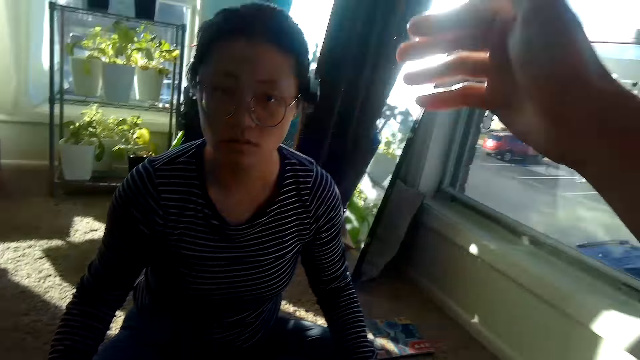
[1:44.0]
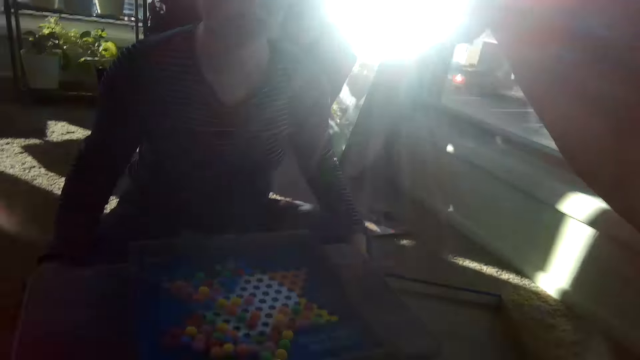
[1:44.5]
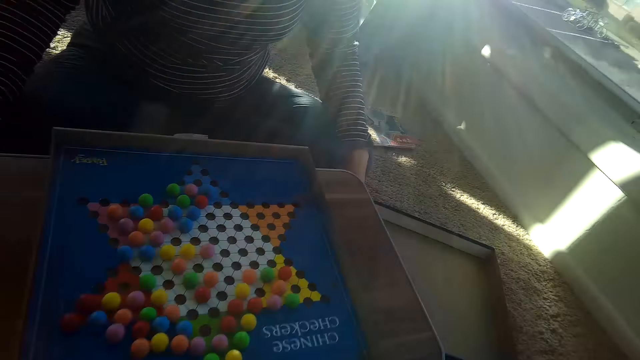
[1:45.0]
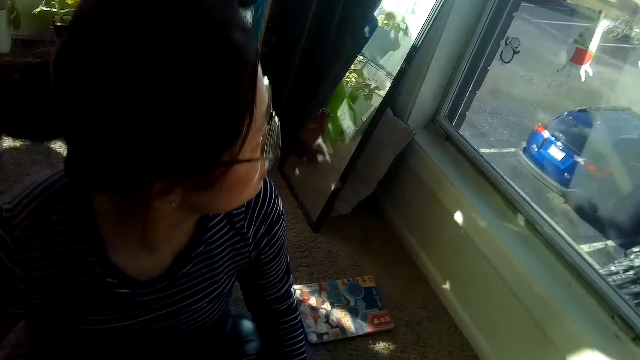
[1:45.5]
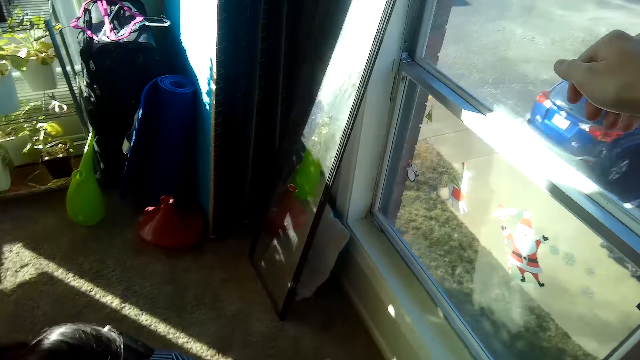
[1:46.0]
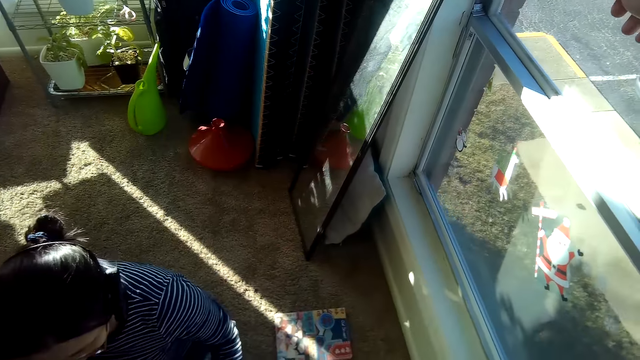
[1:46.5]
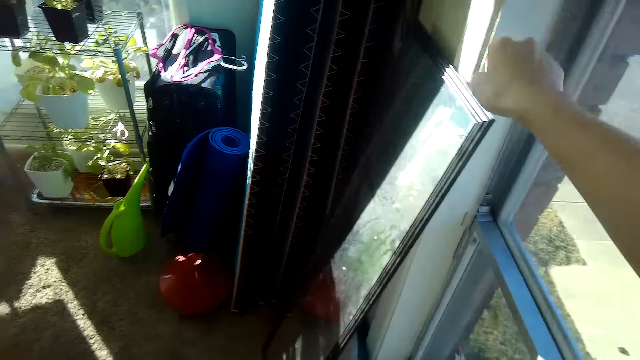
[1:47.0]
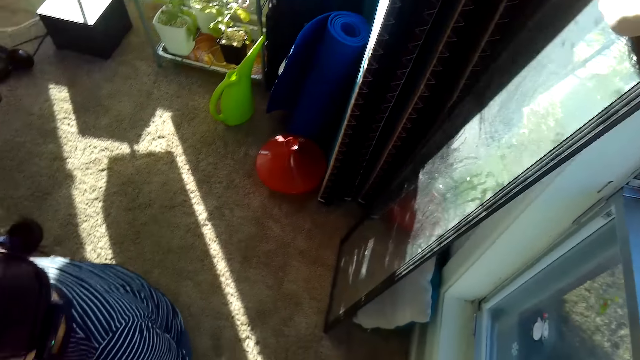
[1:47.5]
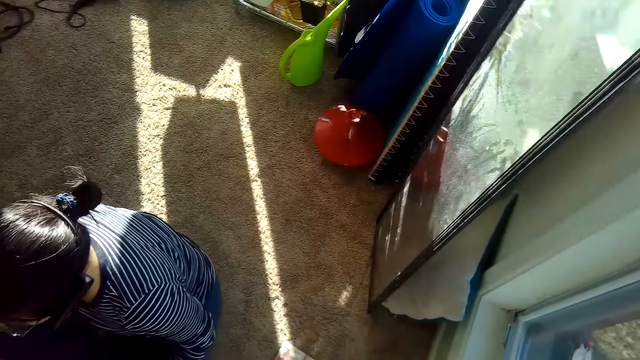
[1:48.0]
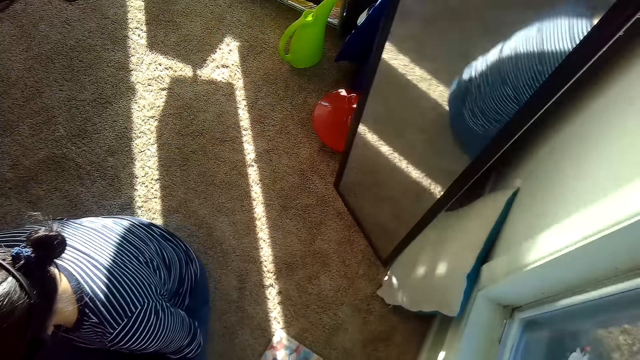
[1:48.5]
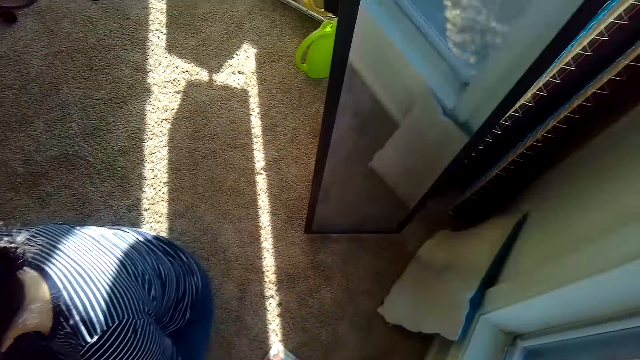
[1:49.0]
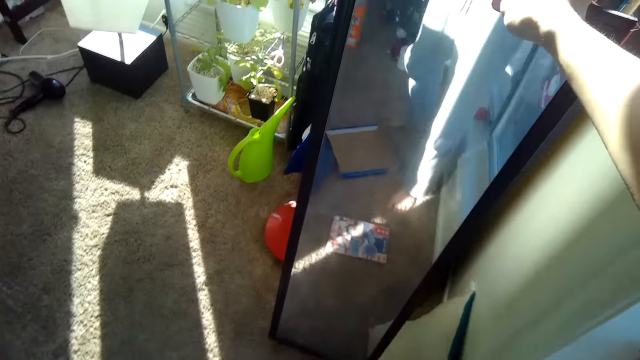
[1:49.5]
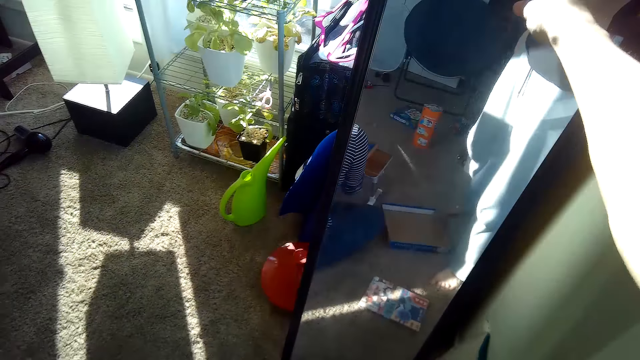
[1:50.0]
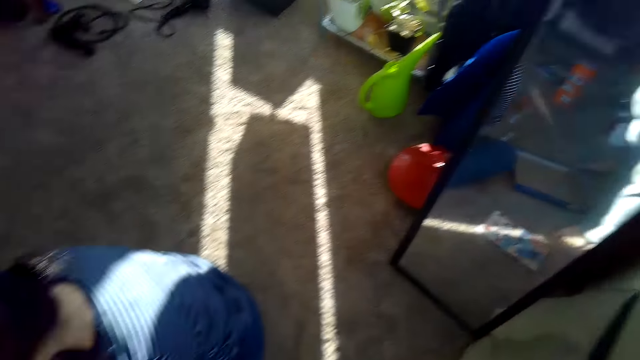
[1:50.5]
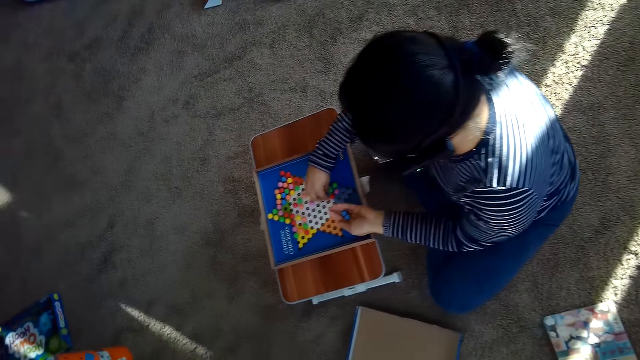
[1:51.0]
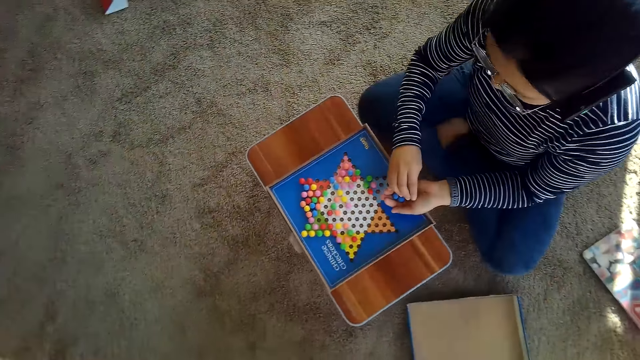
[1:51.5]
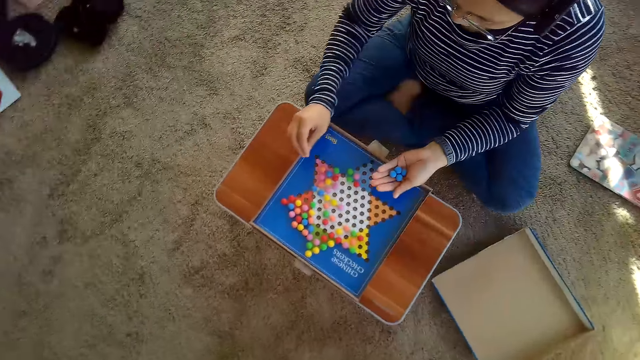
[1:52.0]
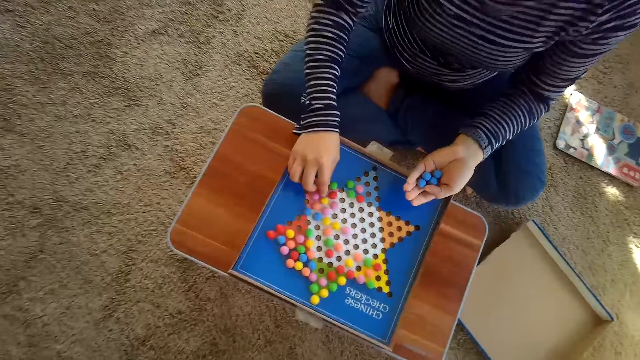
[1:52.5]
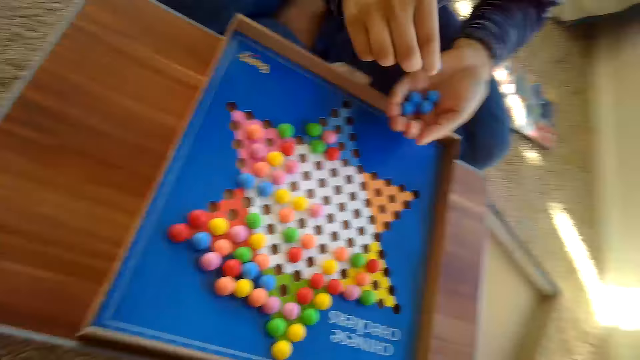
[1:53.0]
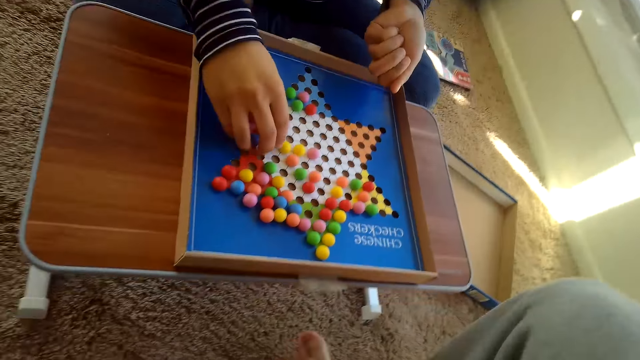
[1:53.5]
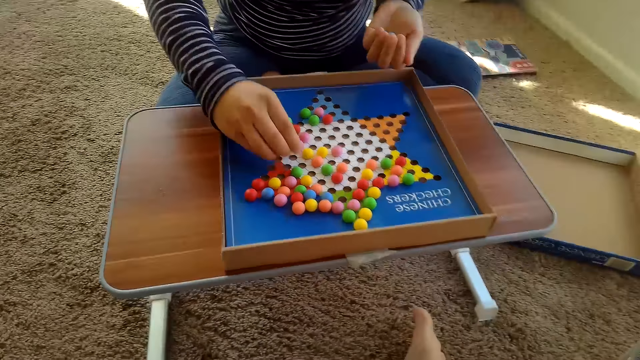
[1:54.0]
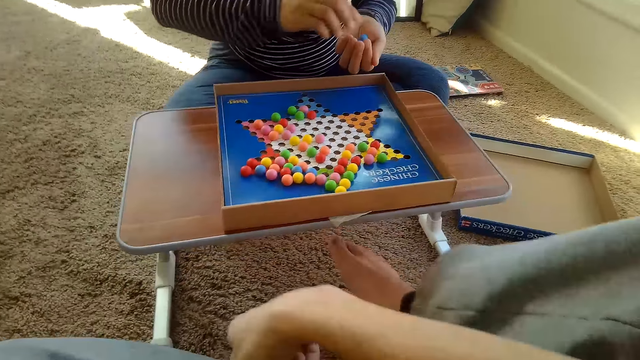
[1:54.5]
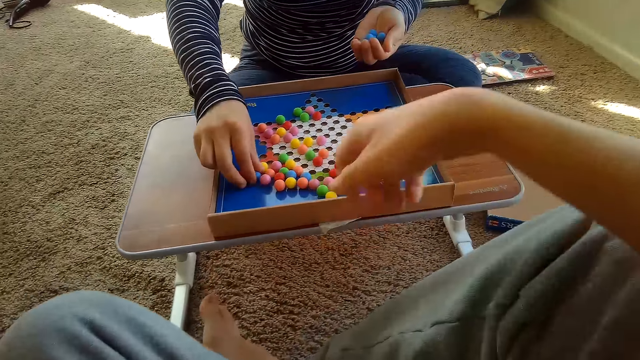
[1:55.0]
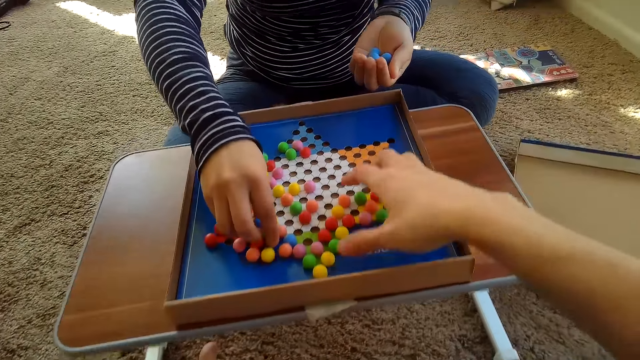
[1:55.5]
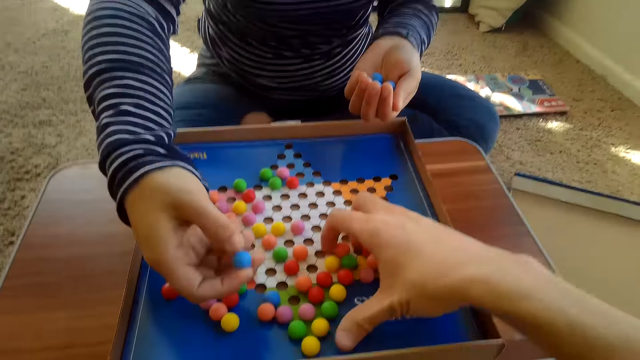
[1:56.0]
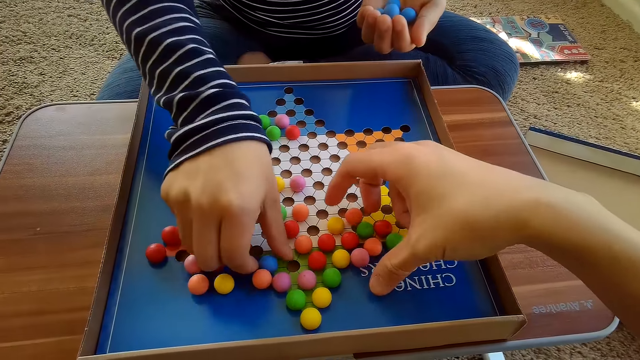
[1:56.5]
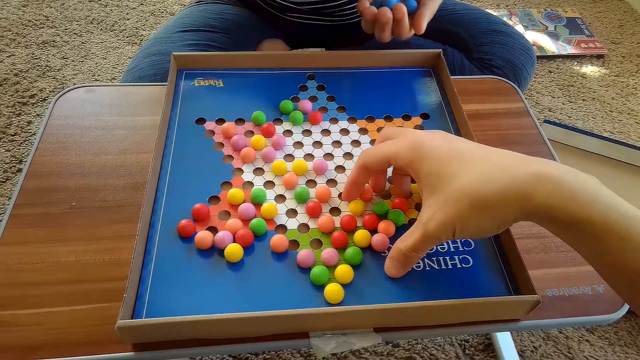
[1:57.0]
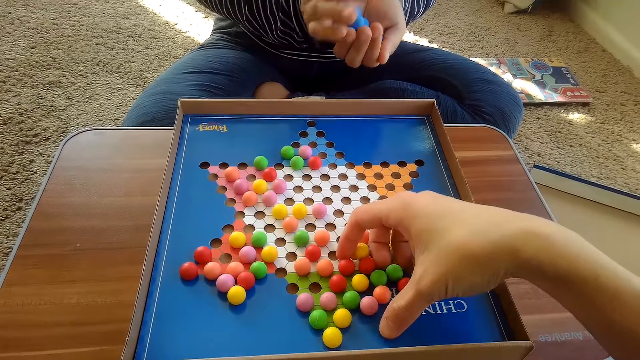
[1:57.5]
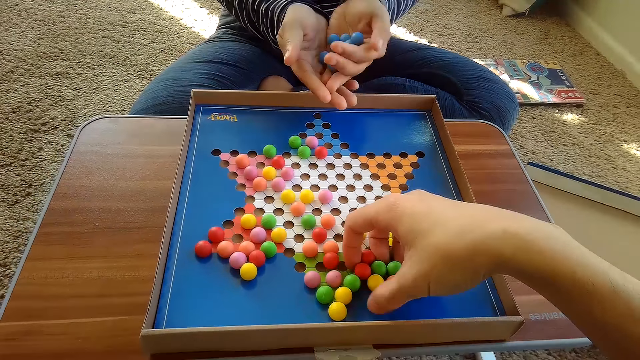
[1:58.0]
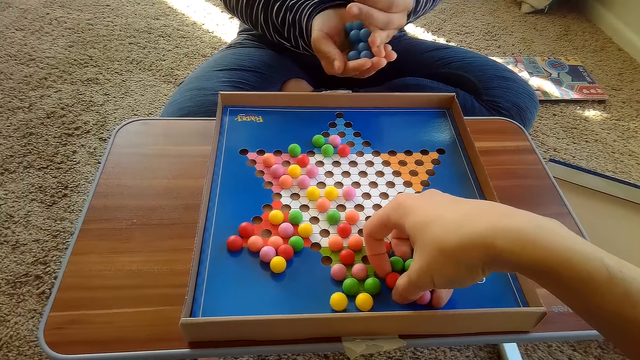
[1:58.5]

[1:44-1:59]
The camera wearer aligns a mirror with a right hand. The person picks up checkers balls from the box. The camera wearer interacts with the person. The person picks up the balls from the box. The camera wearer picks up the checkers balls.

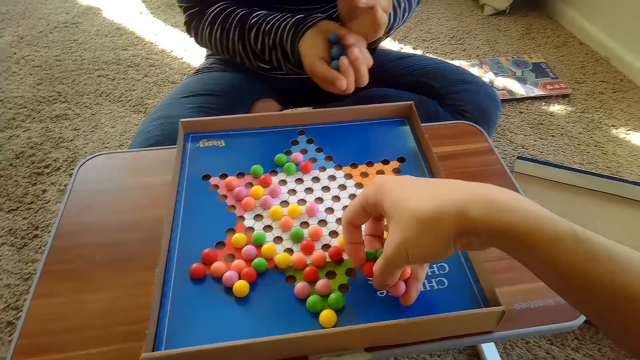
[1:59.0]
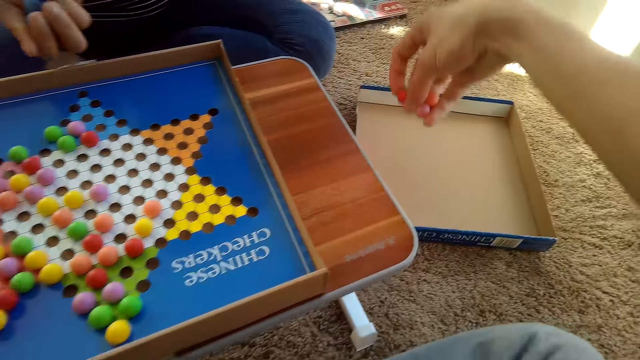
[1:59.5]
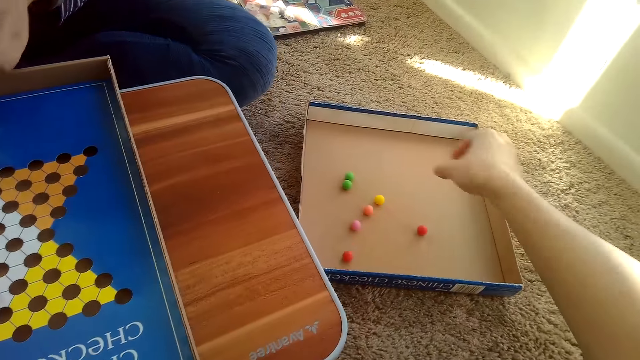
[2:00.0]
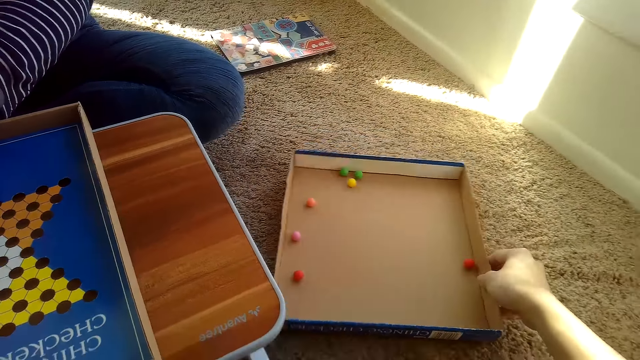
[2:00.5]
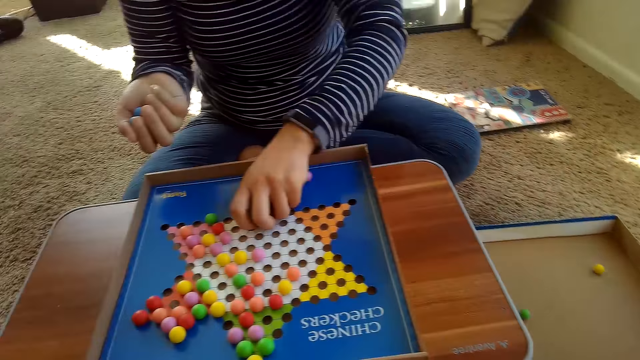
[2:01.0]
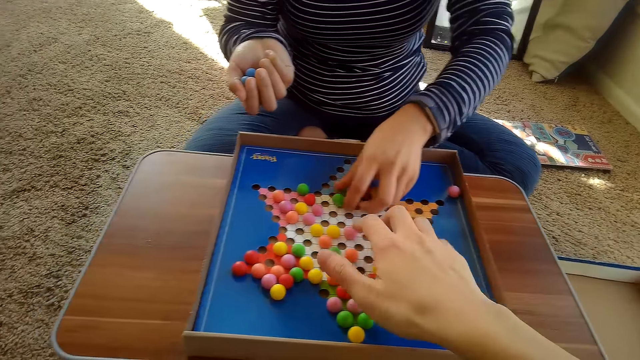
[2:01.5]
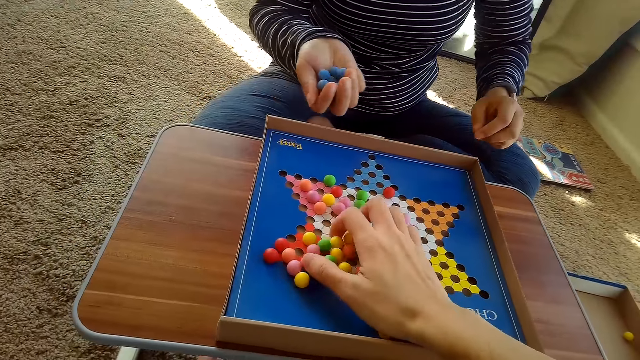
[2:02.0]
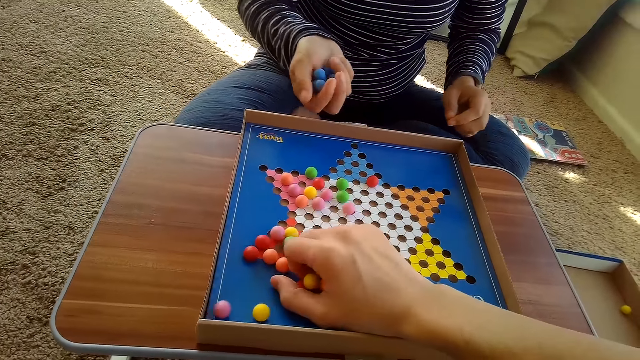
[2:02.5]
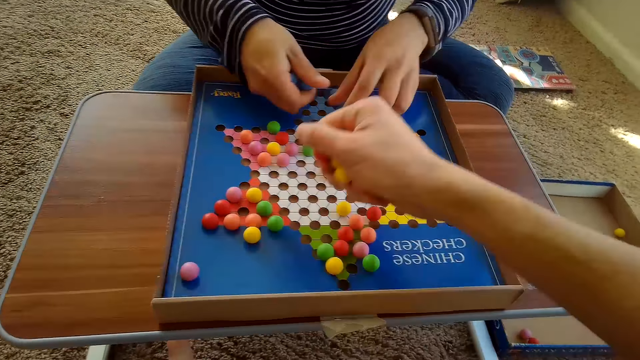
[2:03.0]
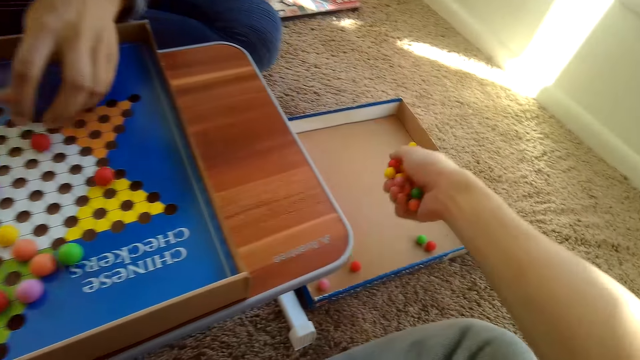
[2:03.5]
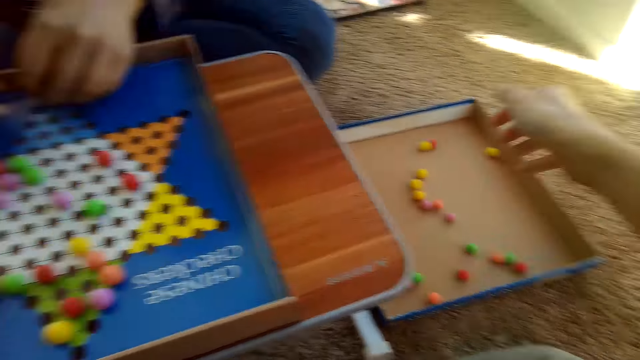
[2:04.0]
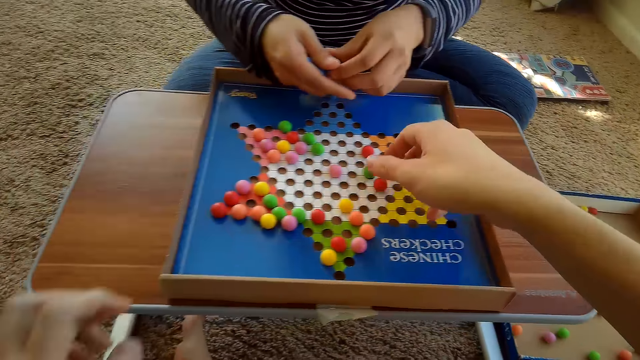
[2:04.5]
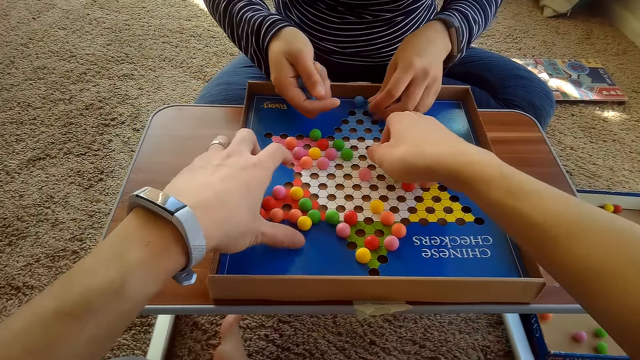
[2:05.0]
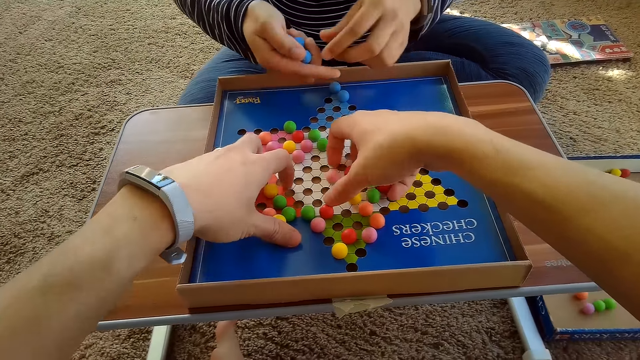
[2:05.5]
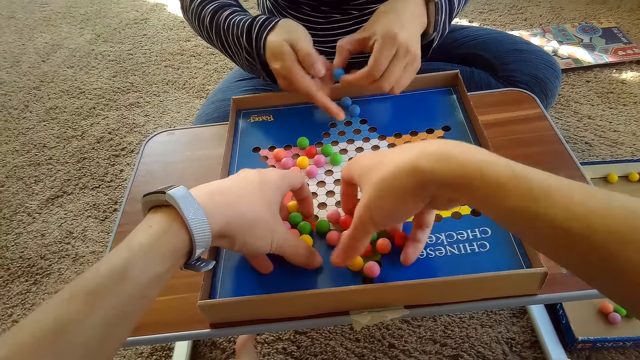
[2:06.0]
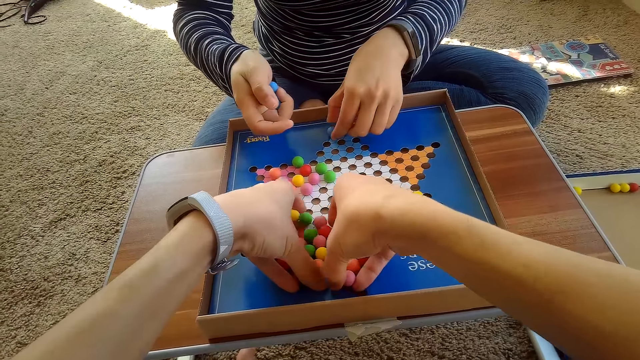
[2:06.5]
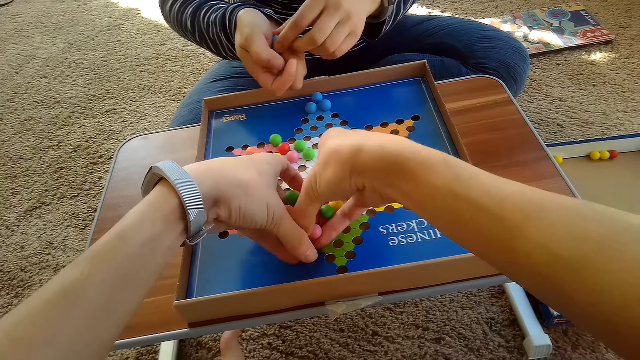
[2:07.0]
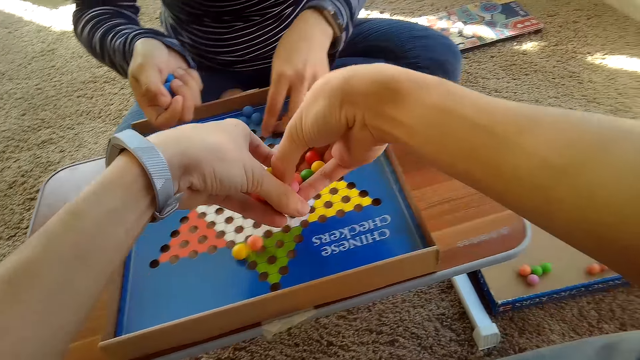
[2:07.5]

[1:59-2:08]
The camera wearer puts the checkers balls in the box. They move the box. The person picks up the checkers balls and touches the balls on the box. The camera wearer picks up the checkers balls. They put the checkers balls in the box. They pick up the checkers balls. The person arranges the balls on the box and puts the checkers balls on the board.
